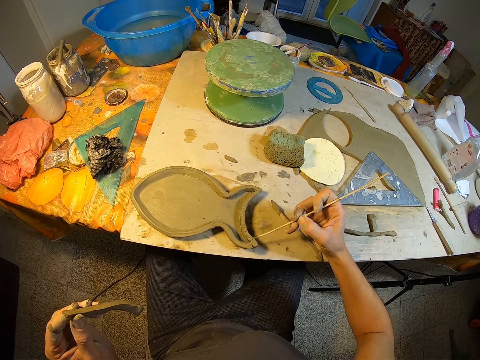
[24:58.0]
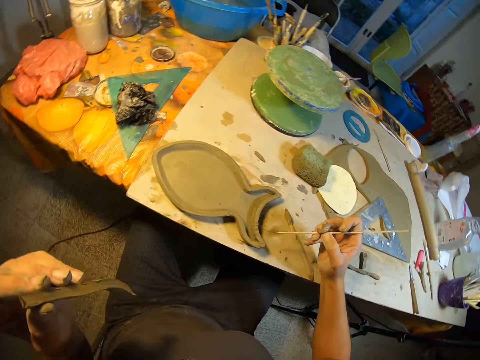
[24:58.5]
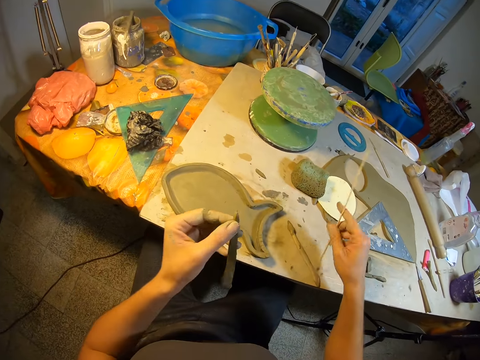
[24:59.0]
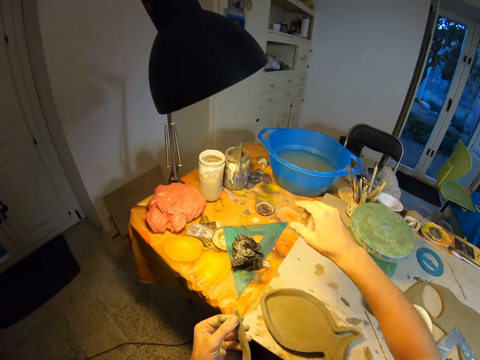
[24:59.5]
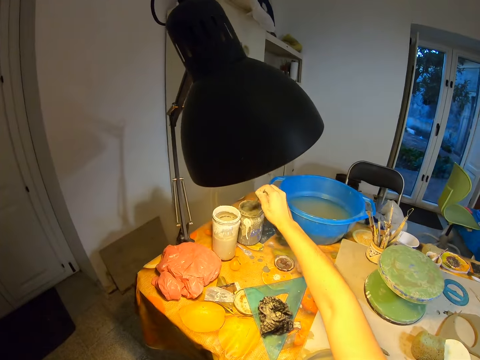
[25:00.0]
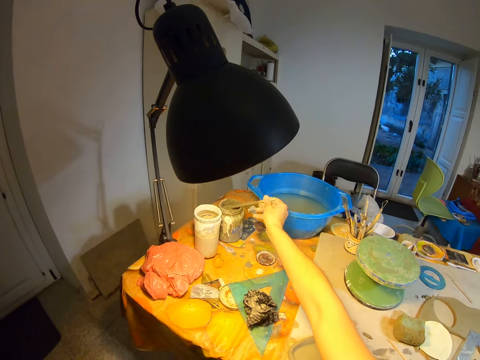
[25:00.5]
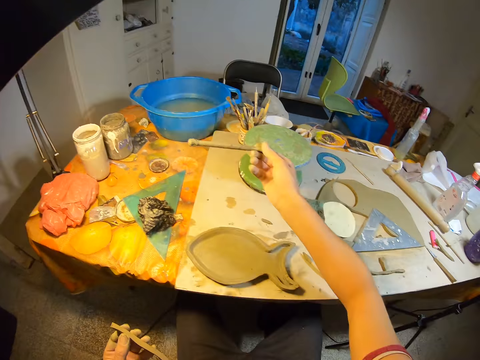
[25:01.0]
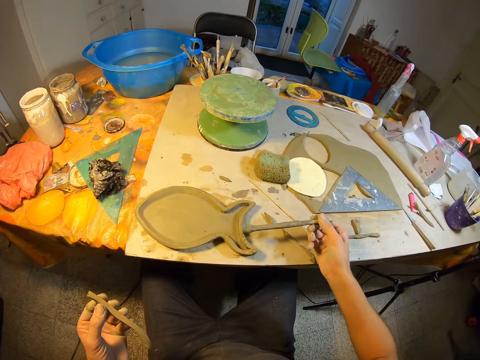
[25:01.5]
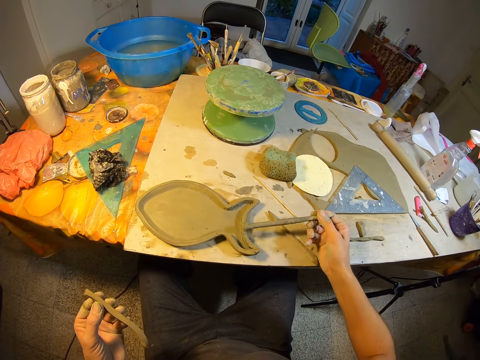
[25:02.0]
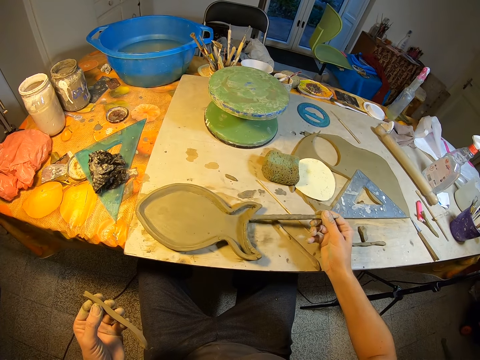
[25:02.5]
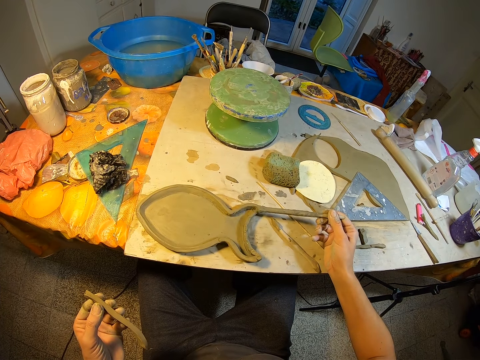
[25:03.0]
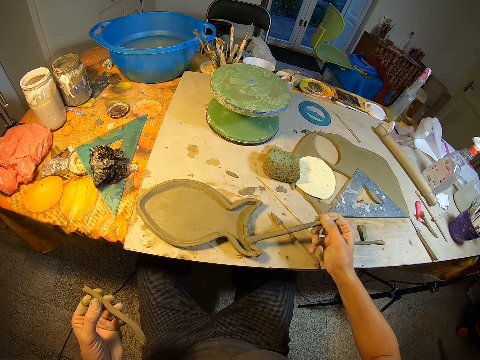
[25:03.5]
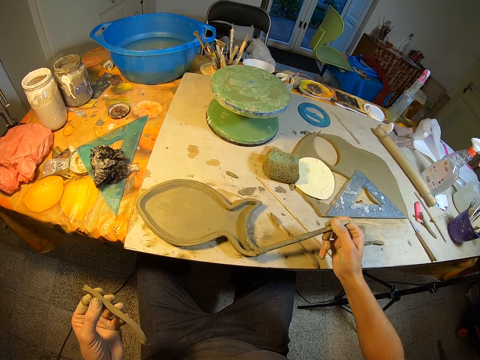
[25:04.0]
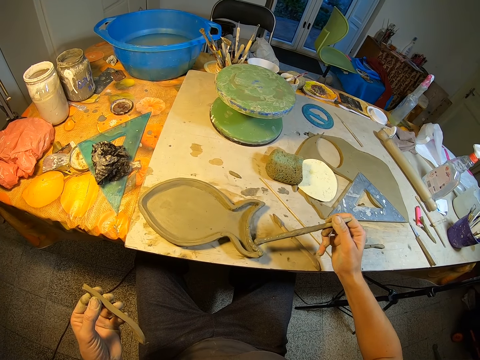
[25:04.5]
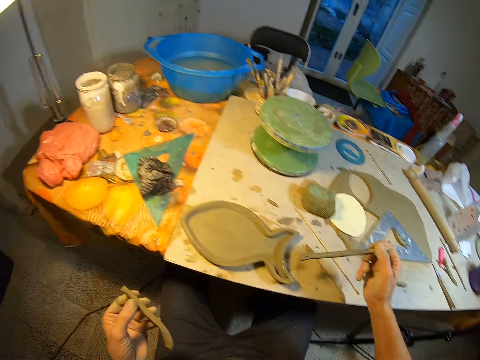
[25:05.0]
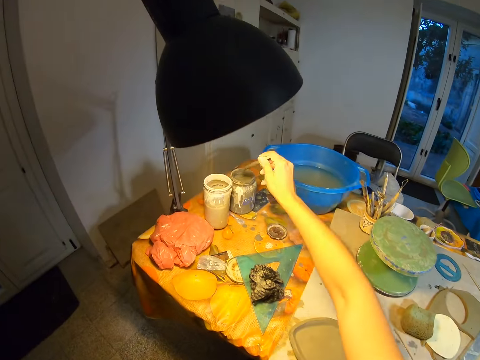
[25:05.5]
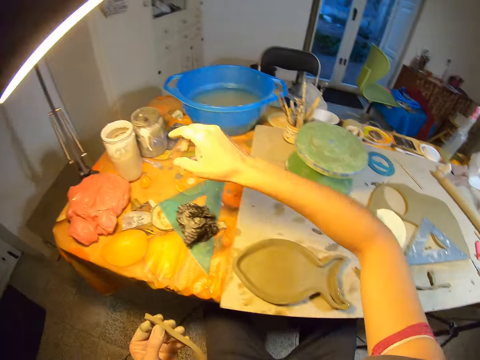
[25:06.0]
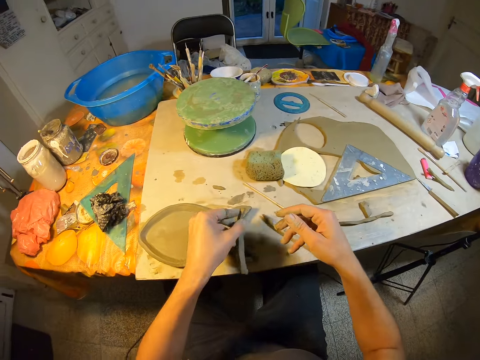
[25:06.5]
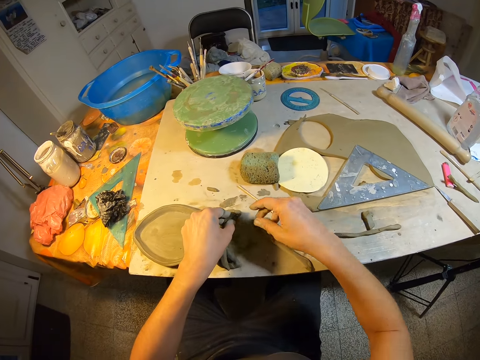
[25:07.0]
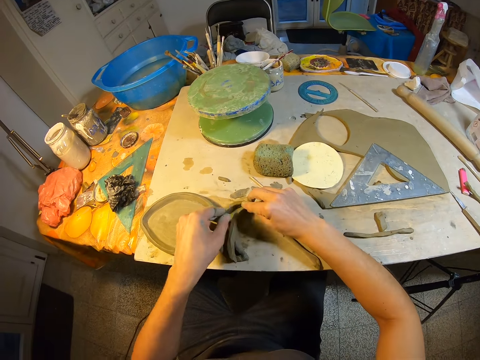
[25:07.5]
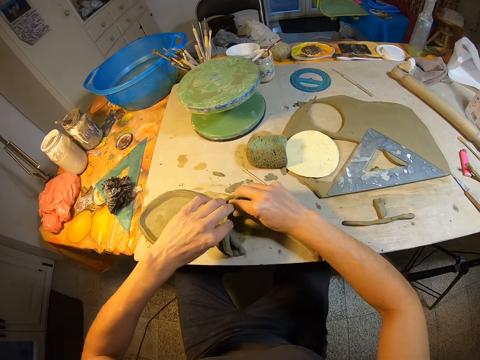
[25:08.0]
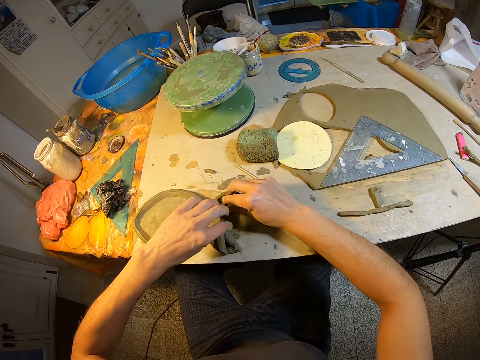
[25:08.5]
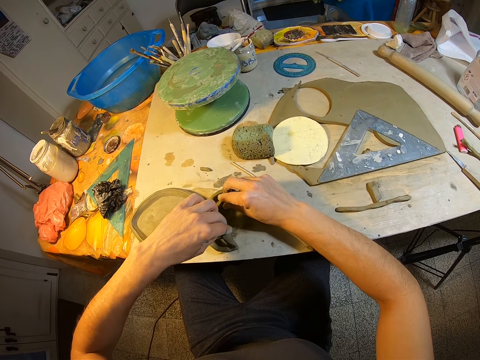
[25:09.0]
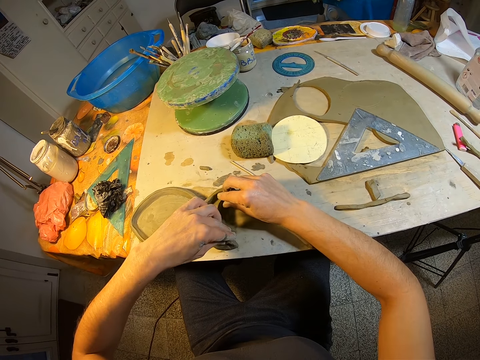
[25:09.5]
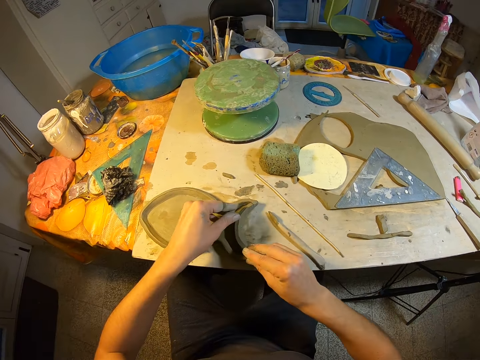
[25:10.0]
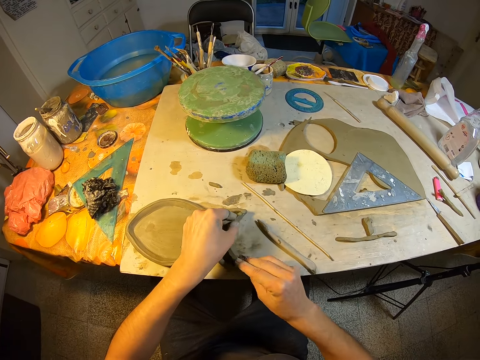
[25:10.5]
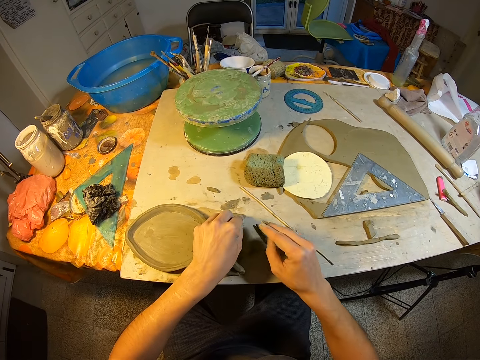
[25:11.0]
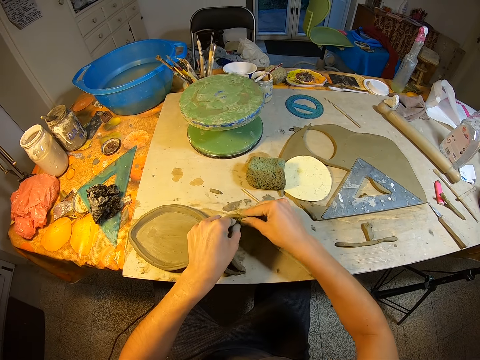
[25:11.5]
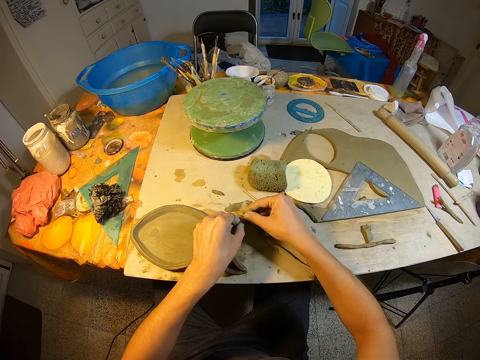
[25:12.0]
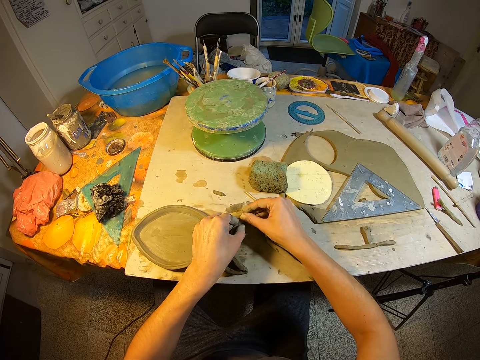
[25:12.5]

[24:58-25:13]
The camera wearer drops the tiny brush on the table with his right hand. He picks up the wooden brush from the container of paint with his right hand and dips the wooden brush into the container of paint with his right hand. He paints the fish-like clay with the wooden brush. He dips the wooden brush into the container of paint with his right hand. He places the brush in the container. He attaches the strand of clay to the fish-like clay with his hands.

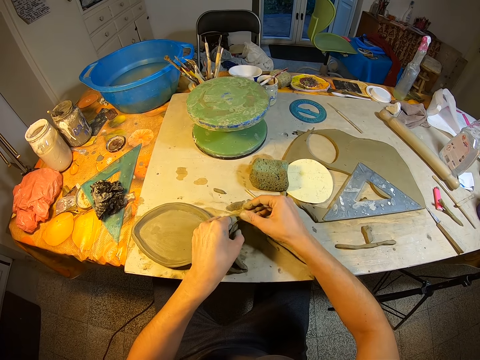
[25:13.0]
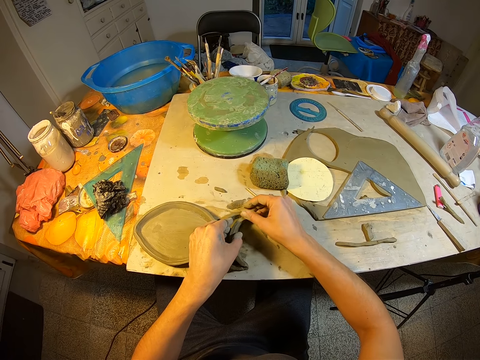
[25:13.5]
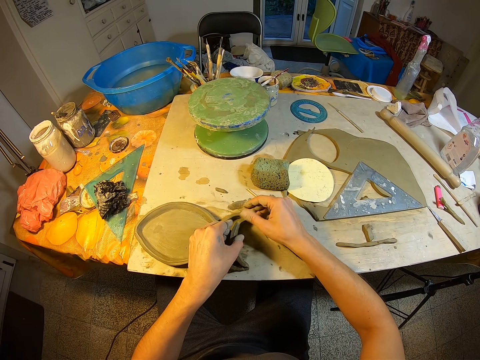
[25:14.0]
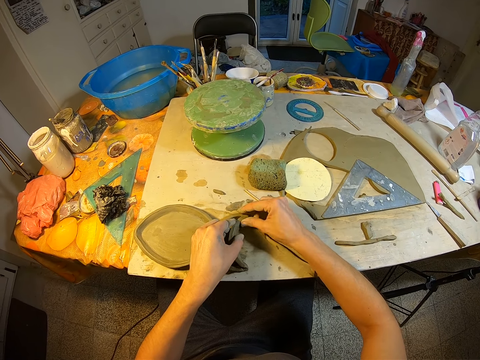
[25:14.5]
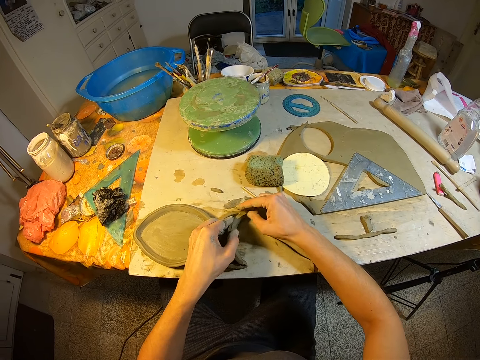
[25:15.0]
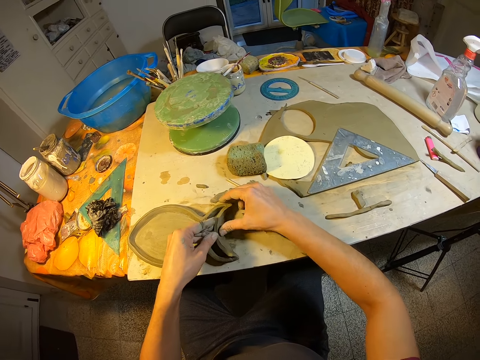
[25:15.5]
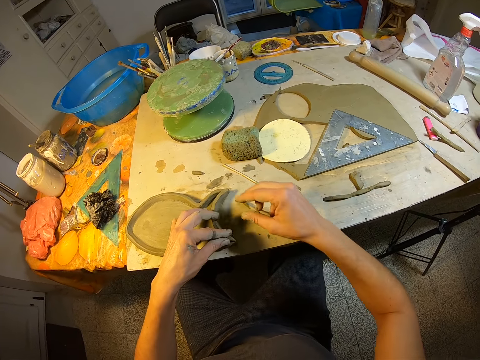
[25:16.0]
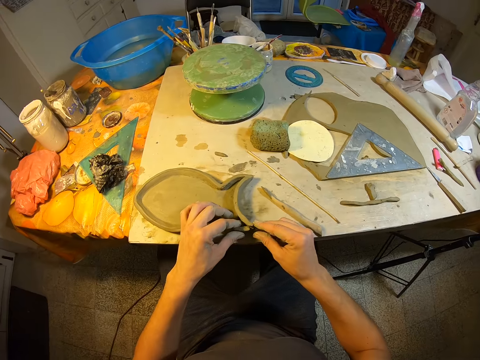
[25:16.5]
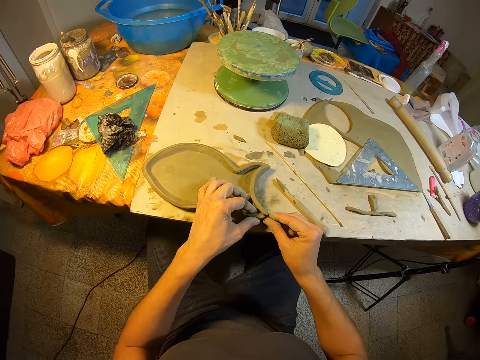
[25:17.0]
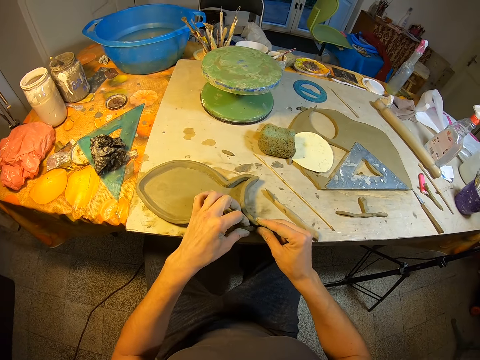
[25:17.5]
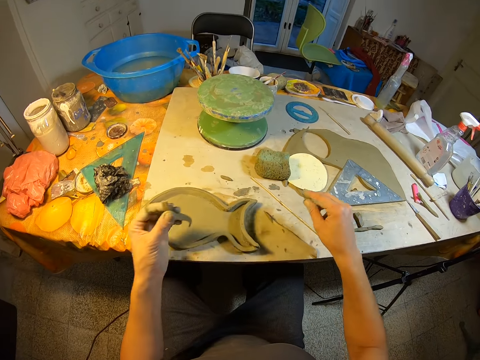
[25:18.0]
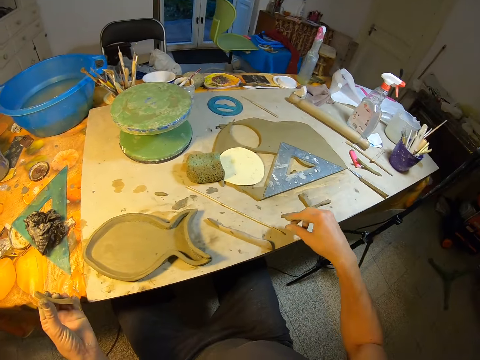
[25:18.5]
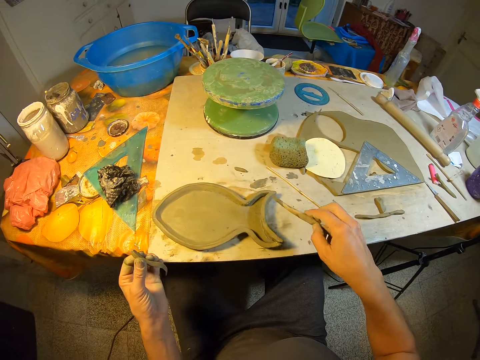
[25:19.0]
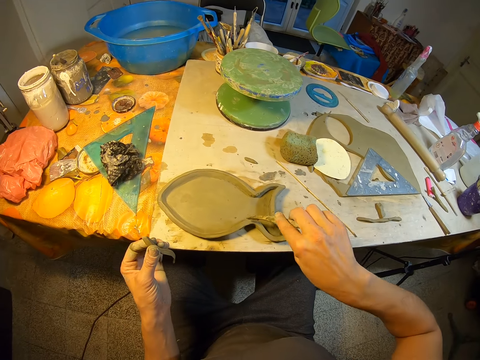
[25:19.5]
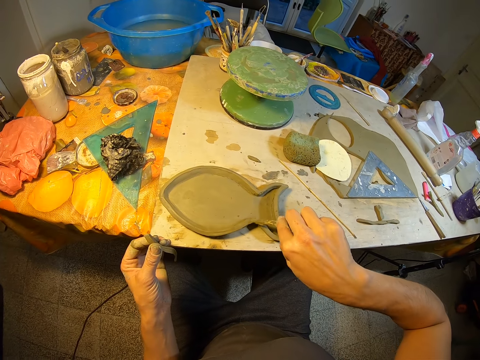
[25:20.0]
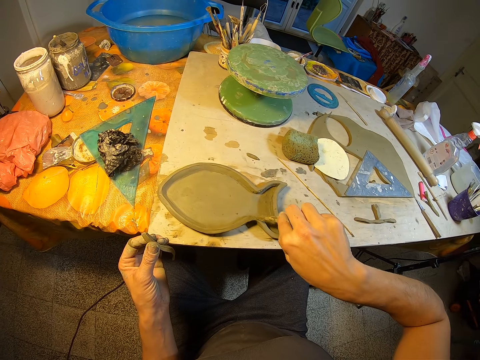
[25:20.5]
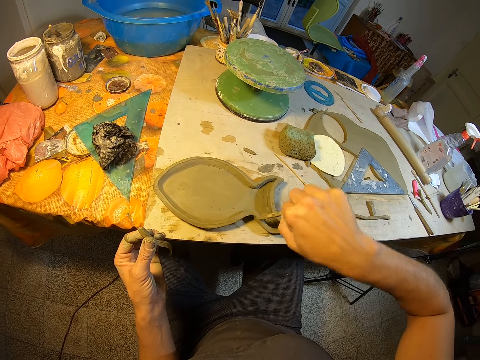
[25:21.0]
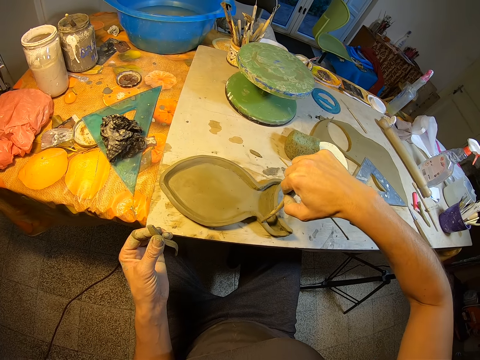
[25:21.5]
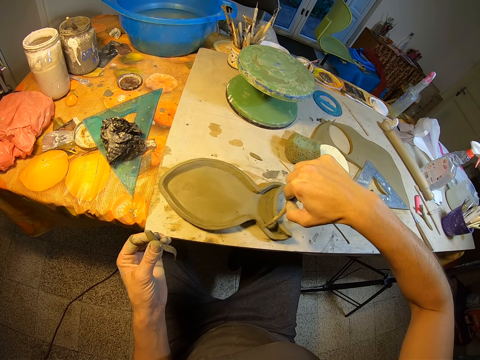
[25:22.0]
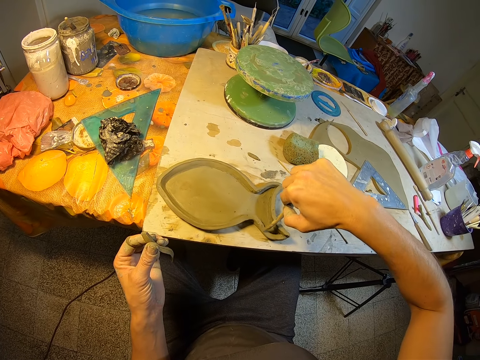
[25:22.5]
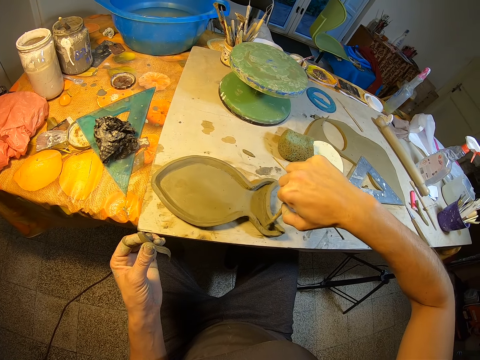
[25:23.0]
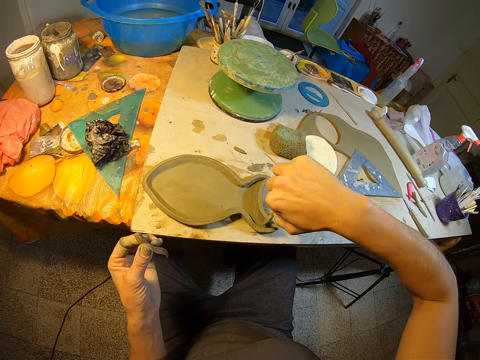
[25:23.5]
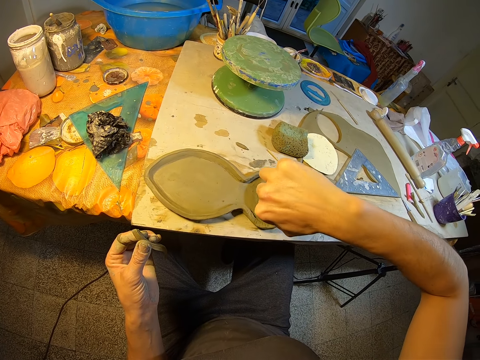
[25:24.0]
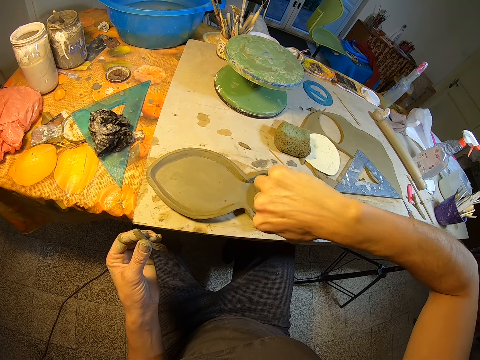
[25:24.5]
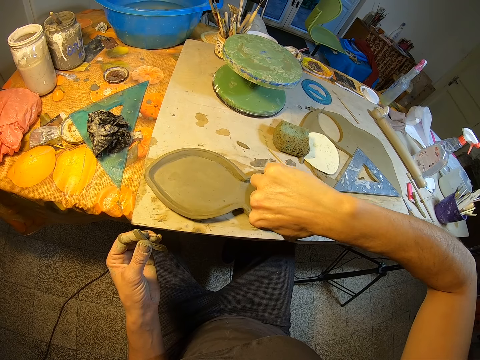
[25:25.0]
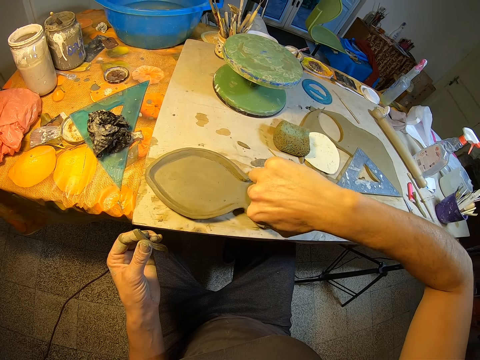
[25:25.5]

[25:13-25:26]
The camera wearer picks up the wooden stick from the table with his right hand. He sculpts the fish-like clay with the wooden stick. He draws on the clay with the stick.
